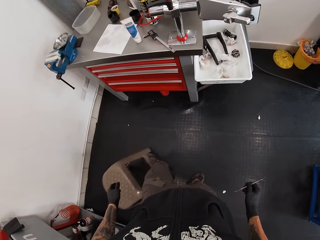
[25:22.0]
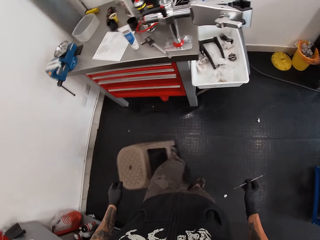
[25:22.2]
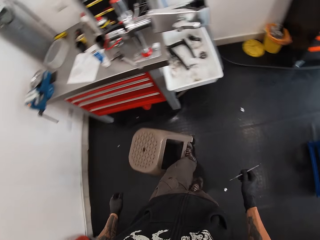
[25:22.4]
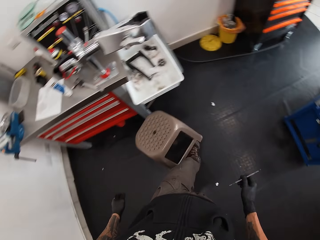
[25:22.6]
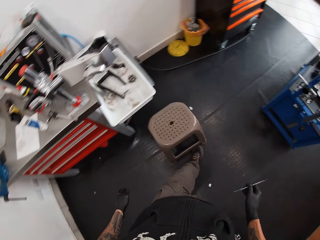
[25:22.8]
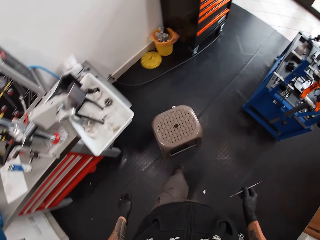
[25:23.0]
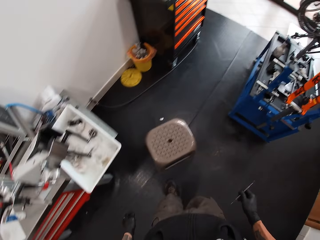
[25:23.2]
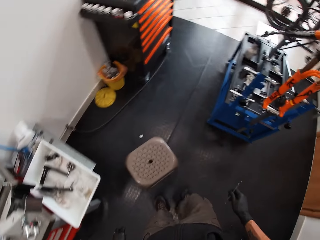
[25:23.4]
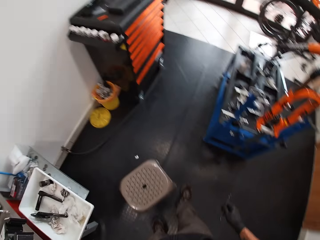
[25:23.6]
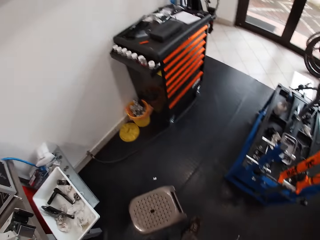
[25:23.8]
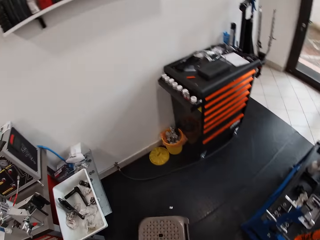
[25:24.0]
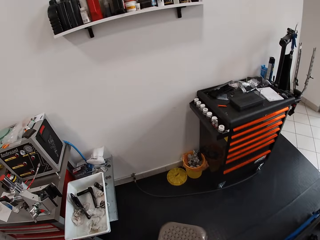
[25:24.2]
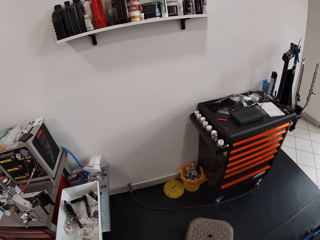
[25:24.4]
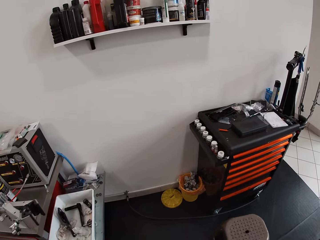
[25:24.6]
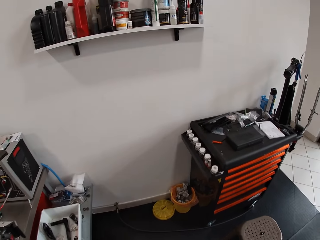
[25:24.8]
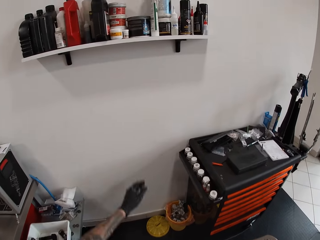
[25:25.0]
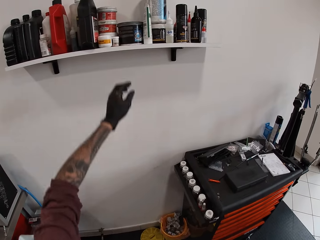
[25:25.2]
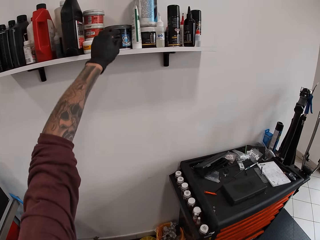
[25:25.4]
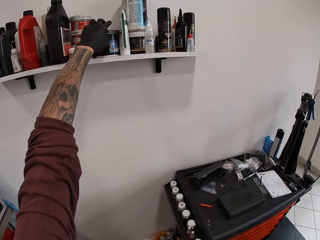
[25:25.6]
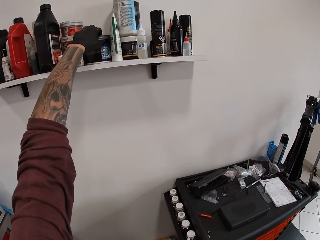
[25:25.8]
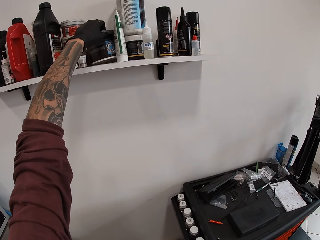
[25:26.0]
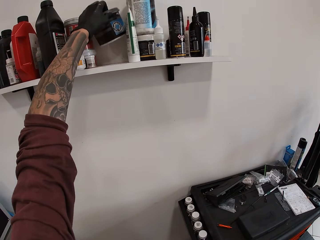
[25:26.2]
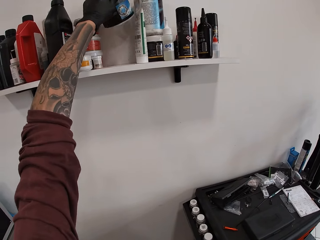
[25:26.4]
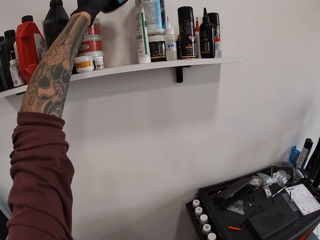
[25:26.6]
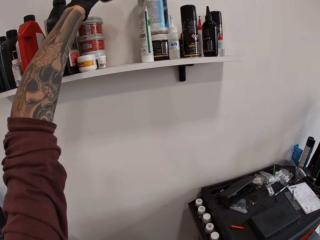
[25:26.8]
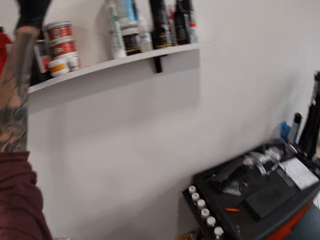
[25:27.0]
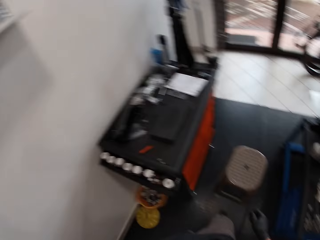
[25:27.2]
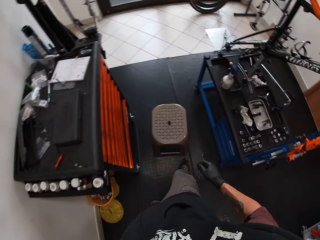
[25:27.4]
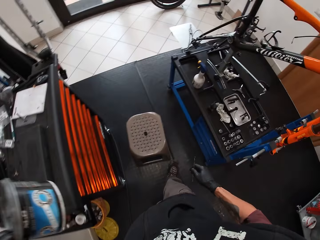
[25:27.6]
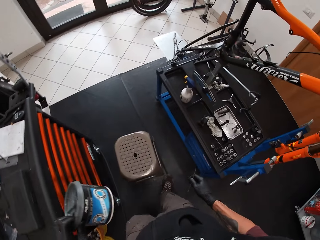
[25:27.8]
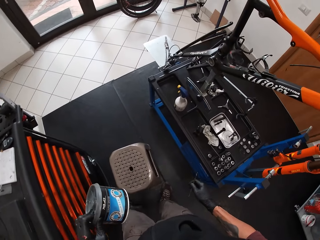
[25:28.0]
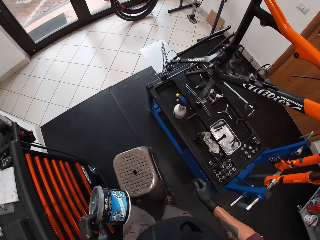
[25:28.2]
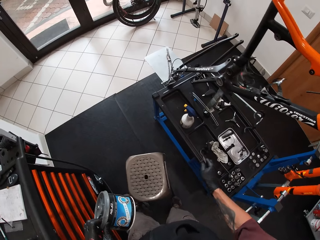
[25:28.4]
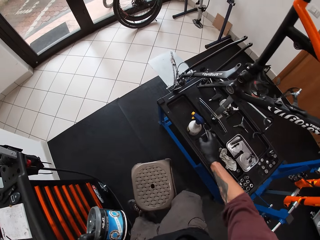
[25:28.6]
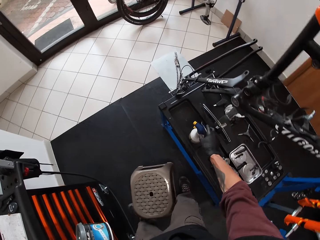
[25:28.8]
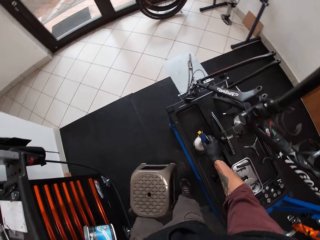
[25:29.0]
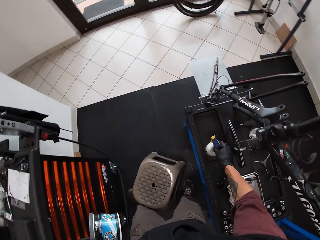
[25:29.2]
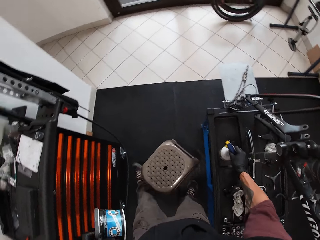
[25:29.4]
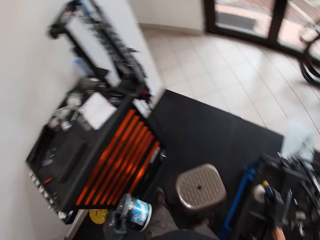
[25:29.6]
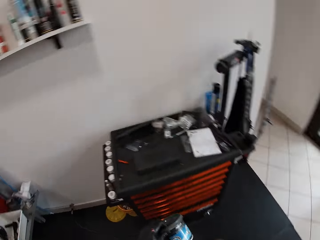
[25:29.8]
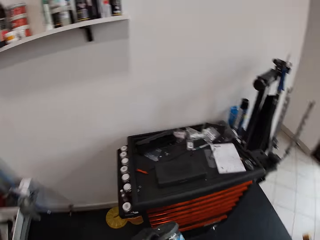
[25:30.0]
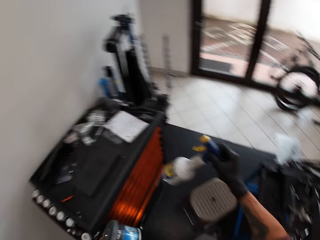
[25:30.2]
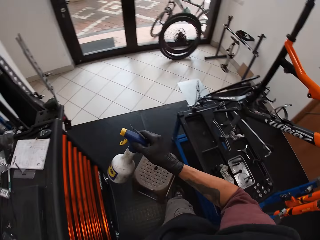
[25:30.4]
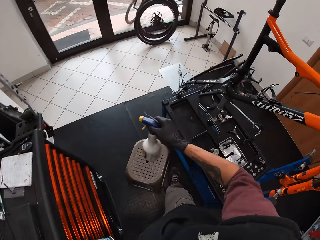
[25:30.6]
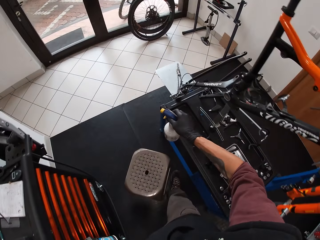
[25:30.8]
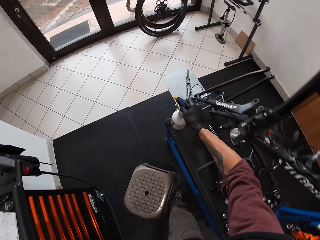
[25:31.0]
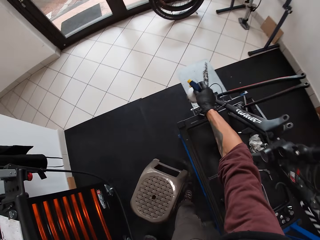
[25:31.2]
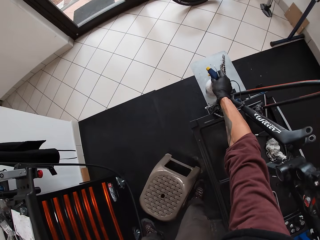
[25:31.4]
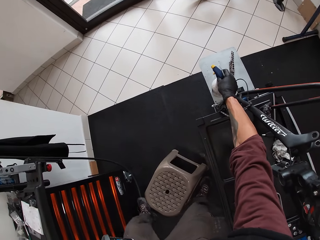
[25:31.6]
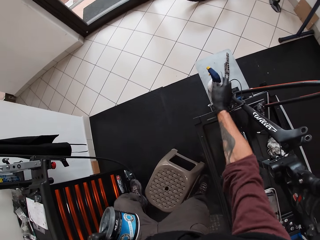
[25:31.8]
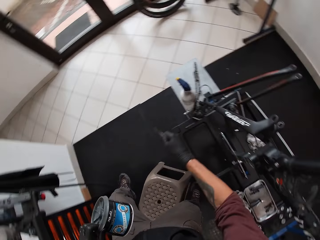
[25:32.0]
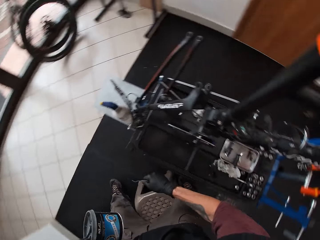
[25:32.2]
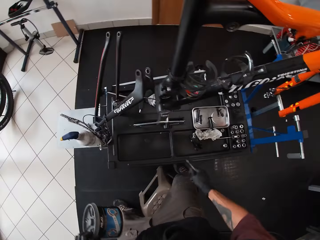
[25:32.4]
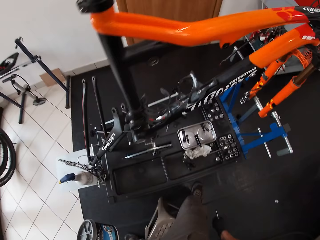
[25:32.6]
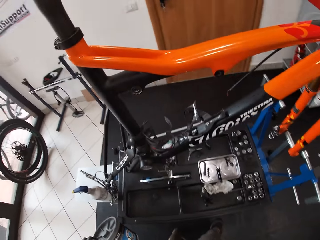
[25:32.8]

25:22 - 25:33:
The camera wearer drags a chair to the front of the desk with his left leg. He walks around a garage. He picks up another black lubricant from the shelf with his left hand. He walks around the garage. He moves the white lubricant to another spot on the desk with his right hand. He picks up a bottle. He puts down the bottle on a table.

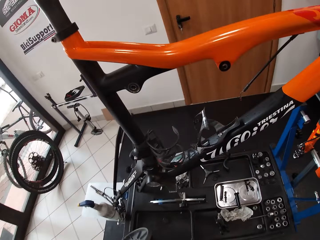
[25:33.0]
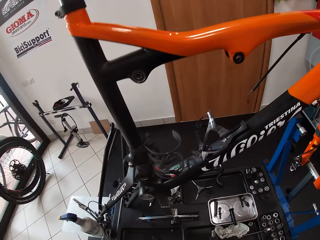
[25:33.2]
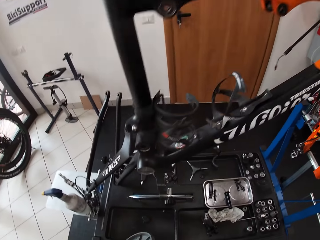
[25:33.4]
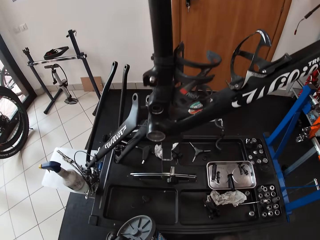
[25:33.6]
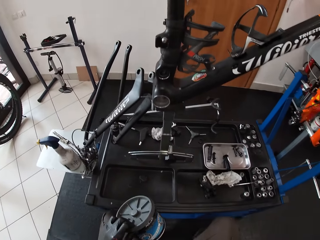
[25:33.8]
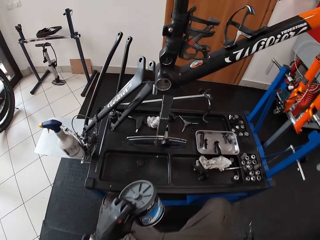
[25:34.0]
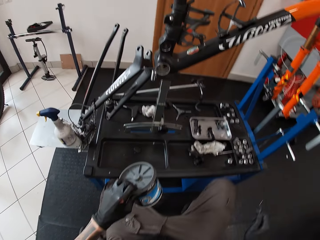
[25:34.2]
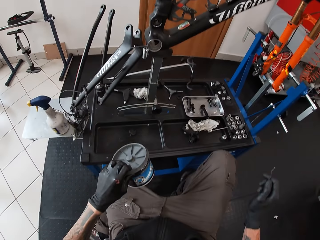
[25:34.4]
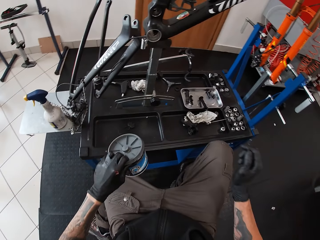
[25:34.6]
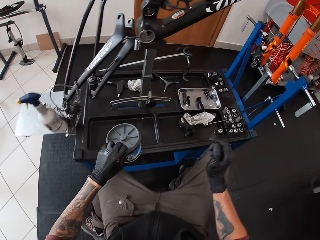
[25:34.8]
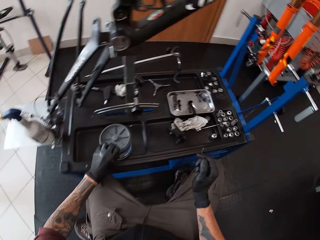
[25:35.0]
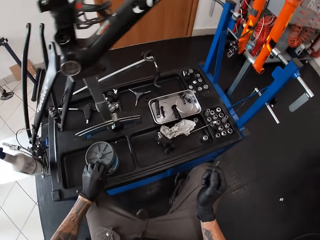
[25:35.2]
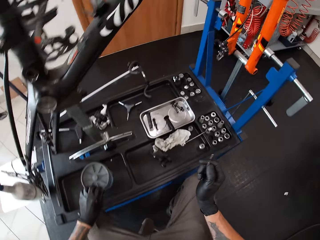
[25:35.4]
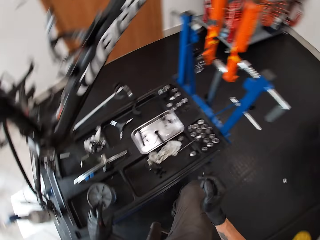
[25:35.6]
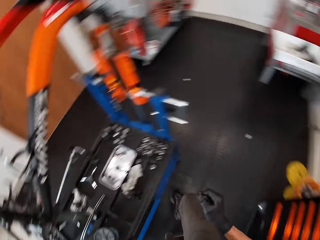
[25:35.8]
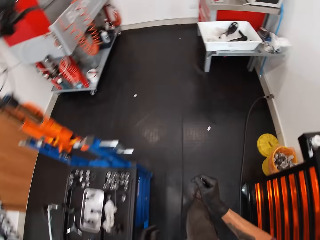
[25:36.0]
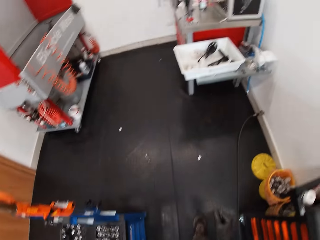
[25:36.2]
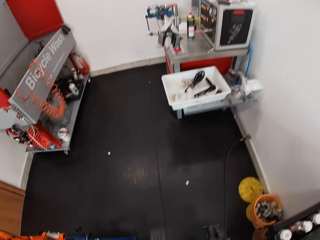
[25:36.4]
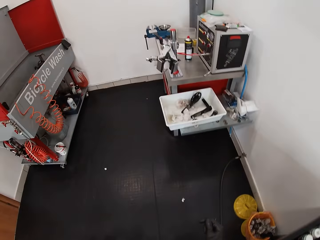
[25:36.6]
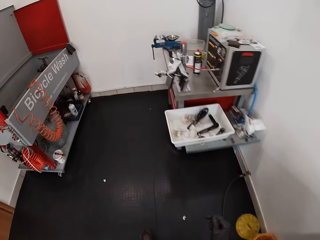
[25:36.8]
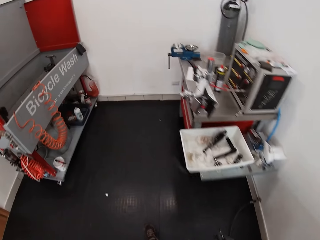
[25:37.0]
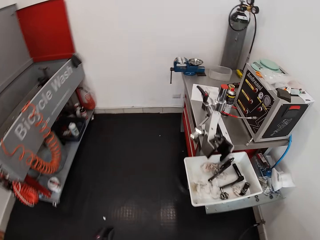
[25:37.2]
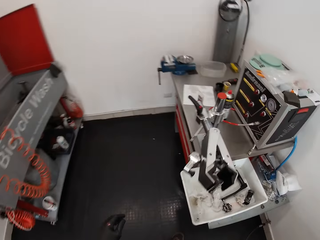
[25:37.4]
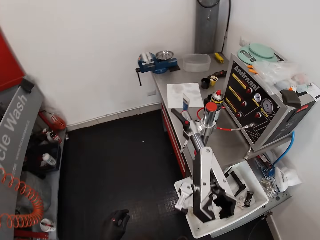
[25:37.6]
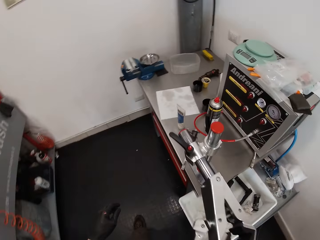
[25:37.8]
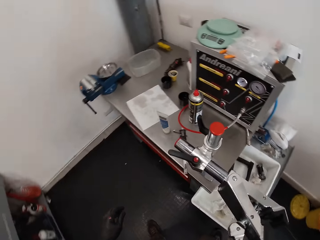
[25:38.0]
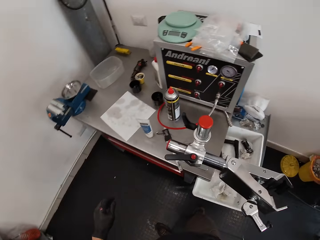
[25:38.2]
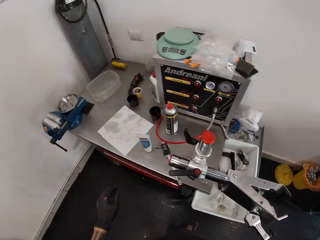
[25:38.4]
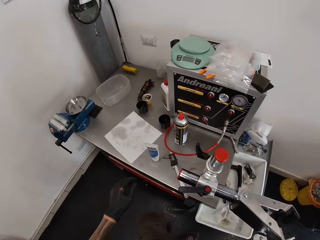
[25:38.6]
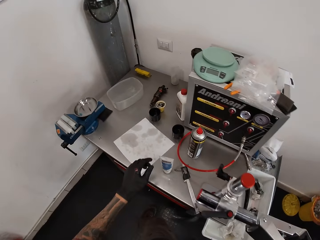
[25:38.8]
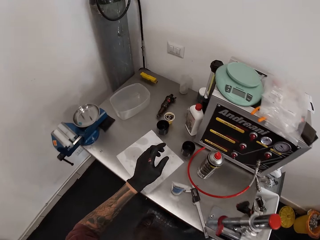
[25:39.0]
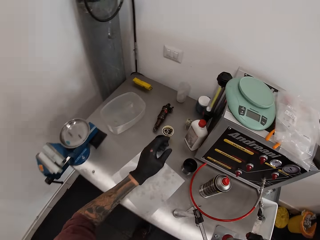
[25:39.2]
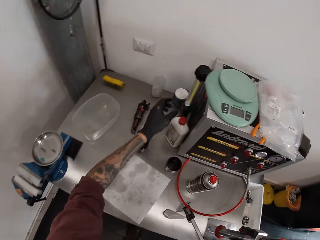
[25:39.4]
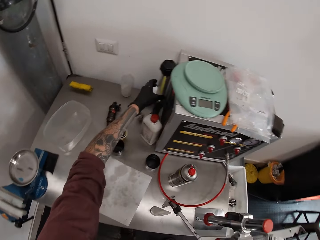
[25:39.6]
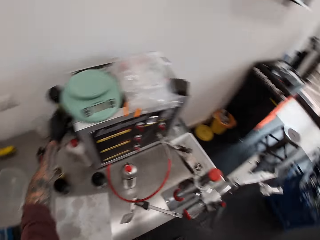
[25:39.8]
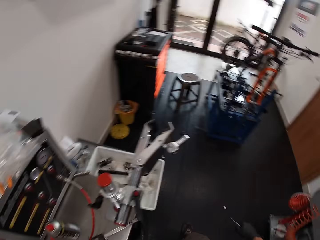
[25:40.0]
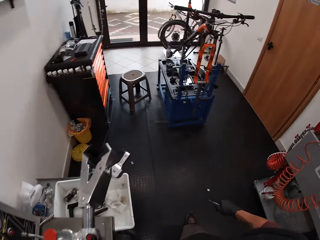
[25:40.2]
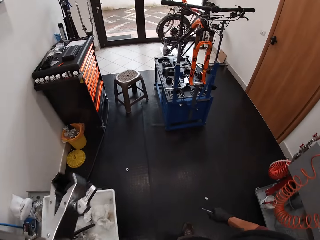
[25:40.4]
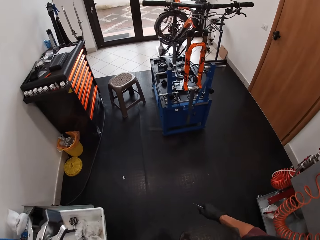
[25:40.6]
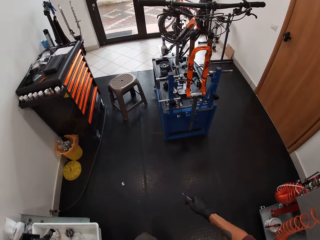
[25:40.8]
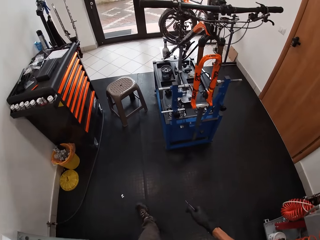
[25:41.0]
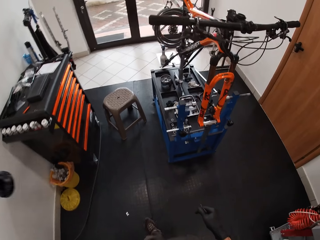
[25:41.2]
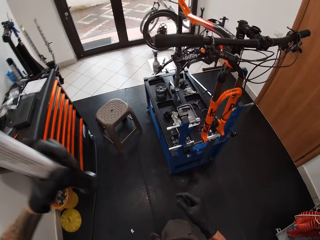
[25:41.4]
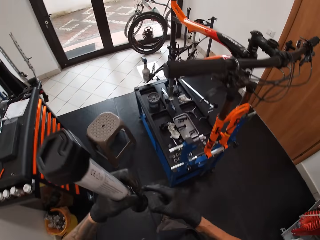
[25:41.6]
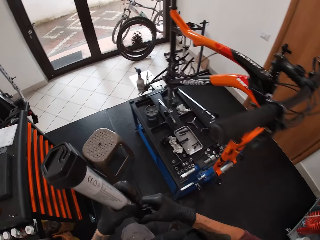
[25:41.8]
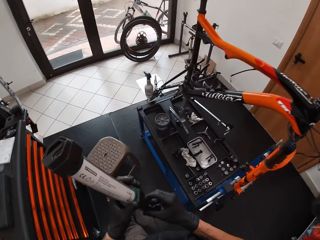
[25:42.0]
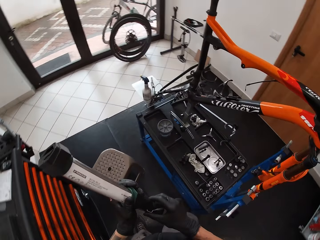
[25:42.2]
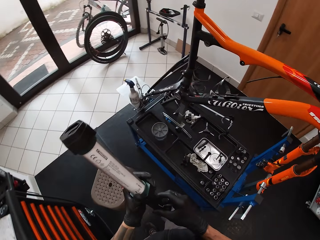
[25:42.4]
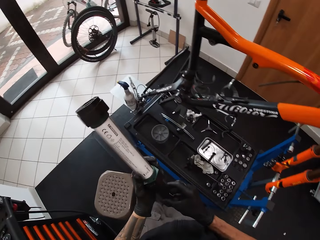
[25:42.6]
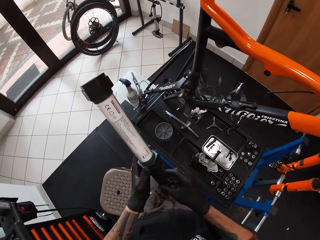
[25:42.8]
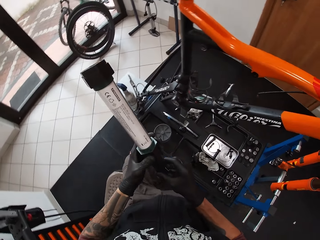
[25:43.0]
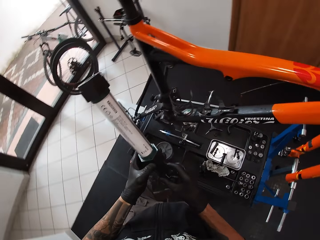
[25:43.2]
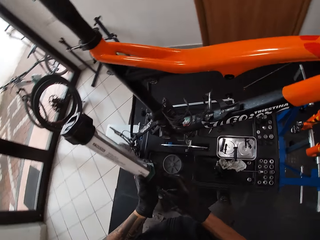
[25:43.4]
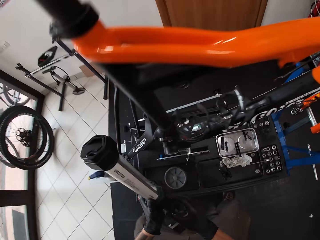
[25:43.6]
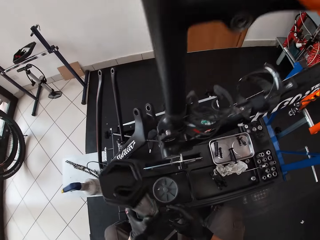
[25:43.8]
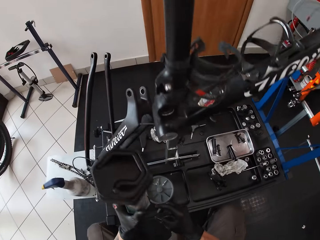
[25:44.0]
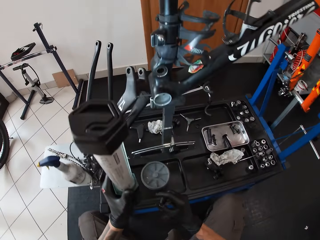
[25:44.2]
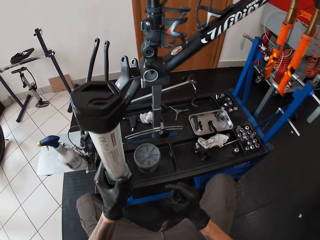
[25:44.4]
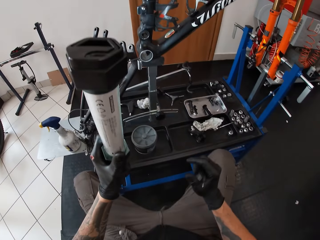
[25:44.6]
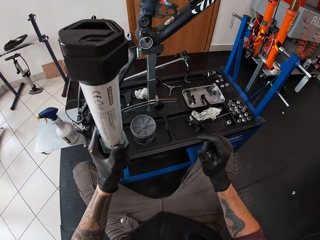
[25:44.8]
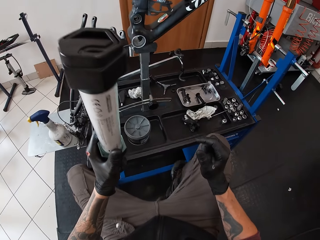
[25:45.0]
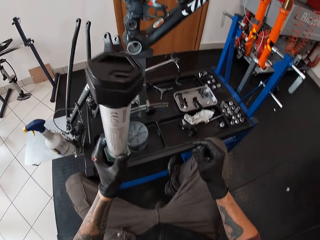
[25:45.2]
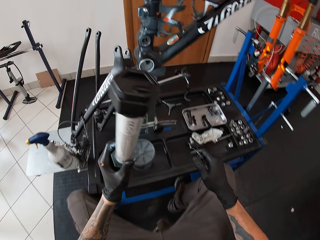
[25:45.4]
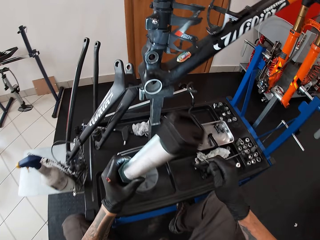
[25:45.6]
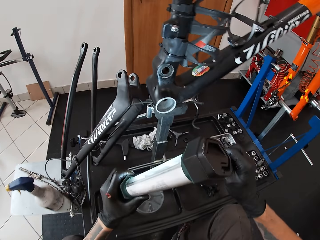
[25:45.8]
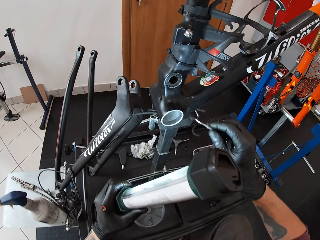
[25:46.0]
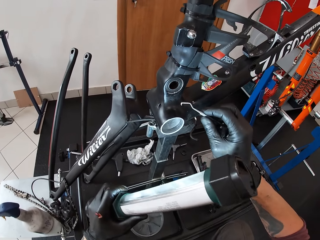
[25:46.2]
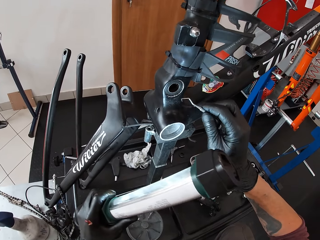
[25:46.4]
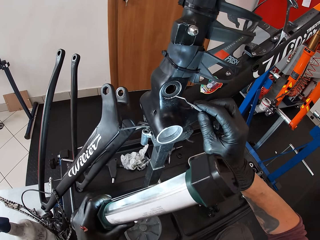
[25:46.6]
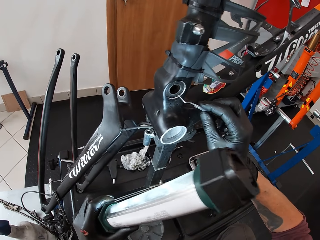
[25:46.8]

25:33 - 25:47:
The camera wearer walks around a garage. He sits on the chair in front of the desk. He drops the black lubricant on the desk with his left hand. He walks around the garage. He picks up a shock absorber or dumbbell with his left hand. He walks around the garage. He returns to the chair in front of the desk. He adjusts the dumbbell on a table. He holds the shock absorber in his left hand.
